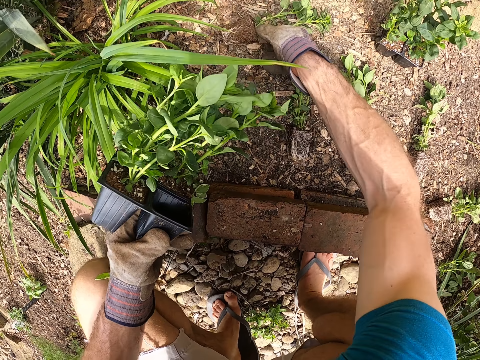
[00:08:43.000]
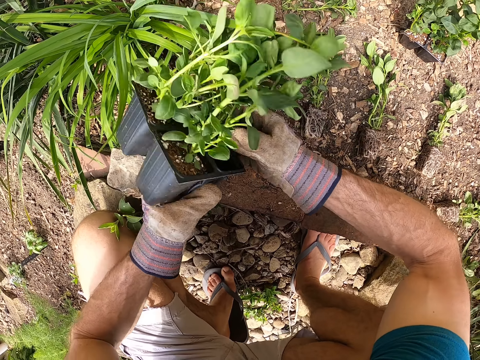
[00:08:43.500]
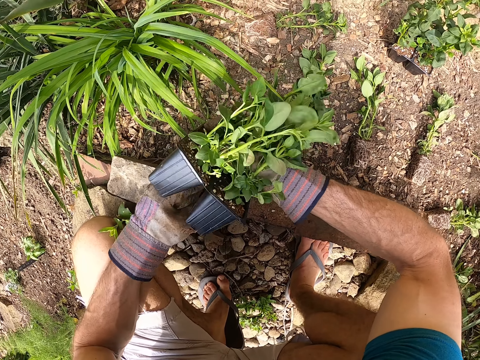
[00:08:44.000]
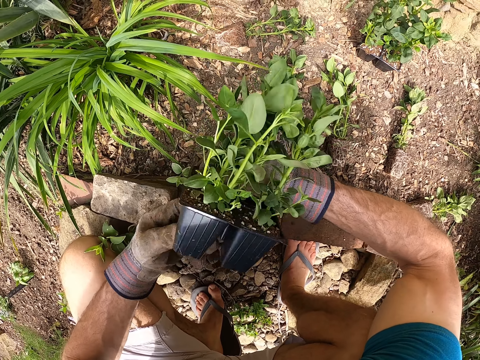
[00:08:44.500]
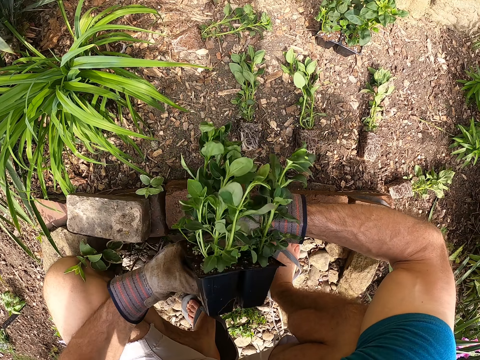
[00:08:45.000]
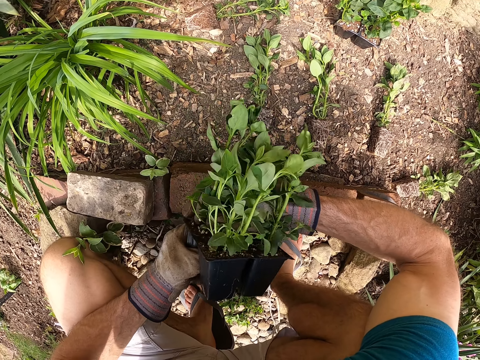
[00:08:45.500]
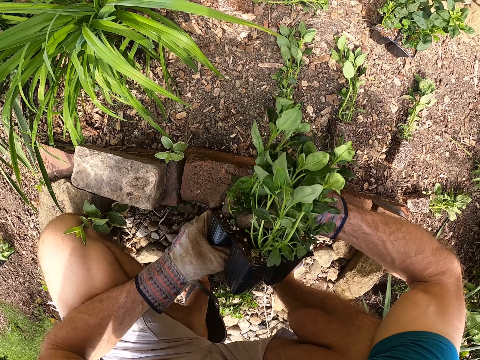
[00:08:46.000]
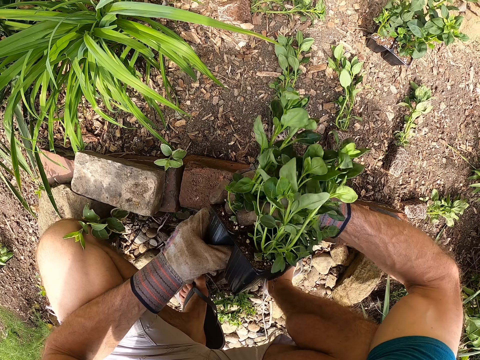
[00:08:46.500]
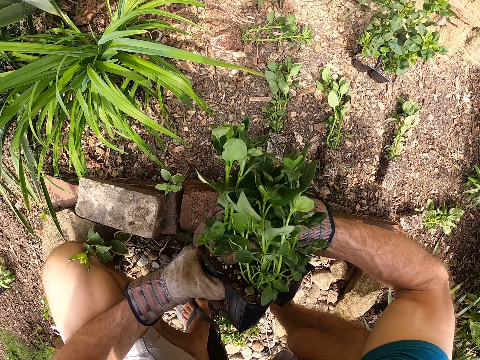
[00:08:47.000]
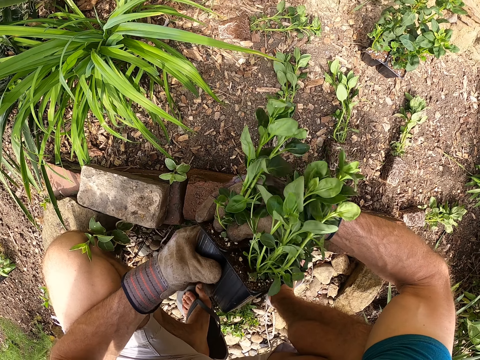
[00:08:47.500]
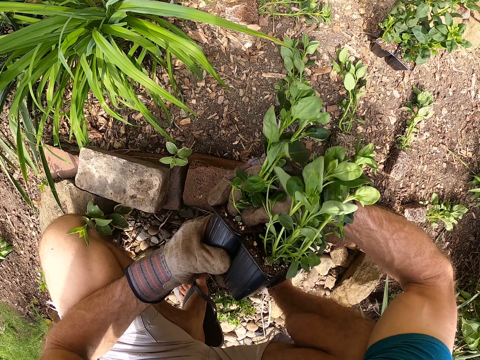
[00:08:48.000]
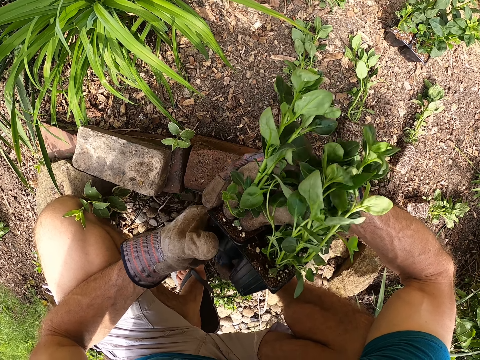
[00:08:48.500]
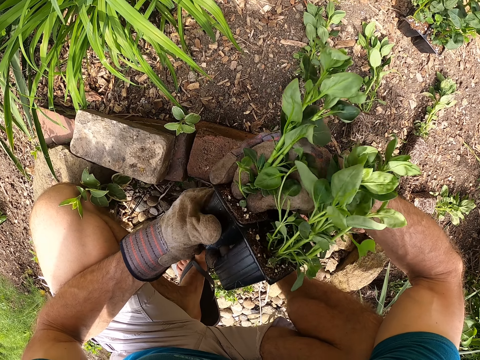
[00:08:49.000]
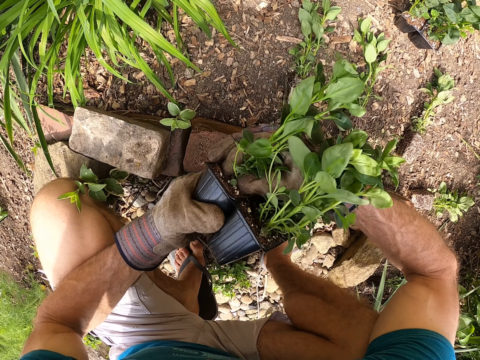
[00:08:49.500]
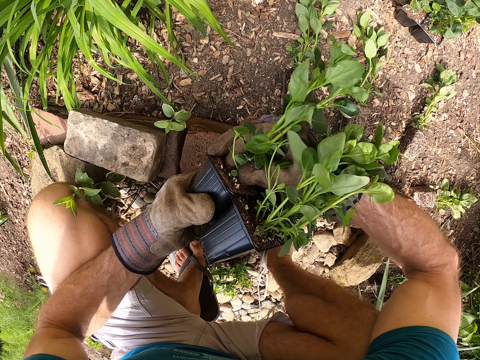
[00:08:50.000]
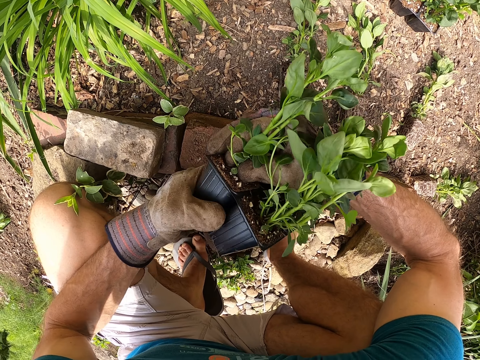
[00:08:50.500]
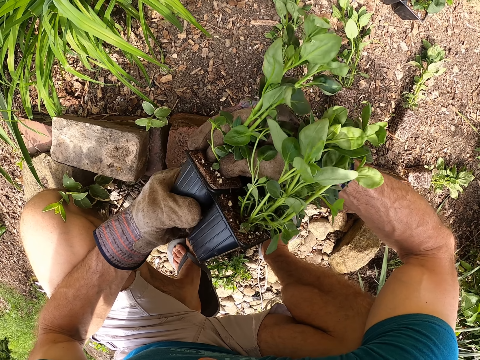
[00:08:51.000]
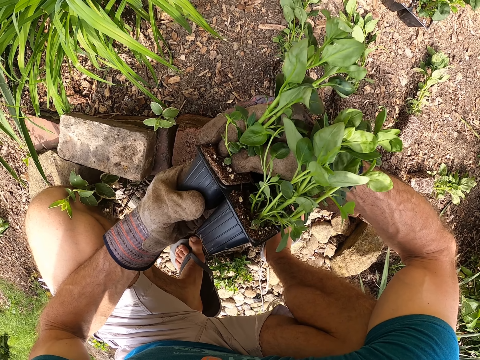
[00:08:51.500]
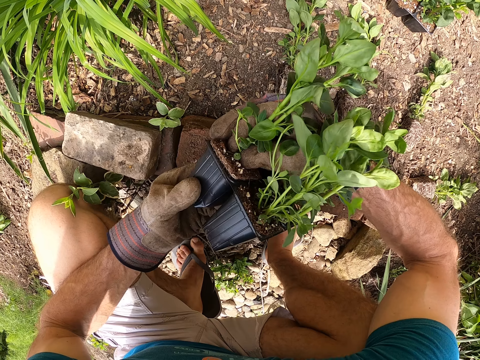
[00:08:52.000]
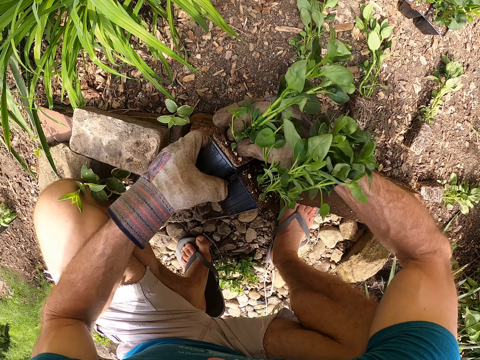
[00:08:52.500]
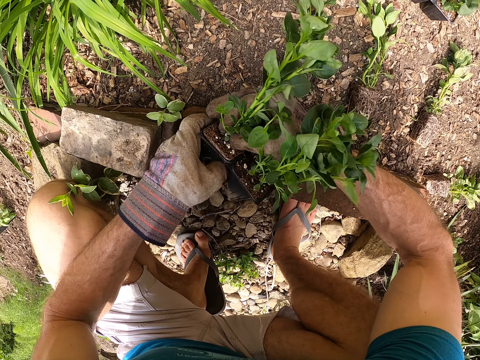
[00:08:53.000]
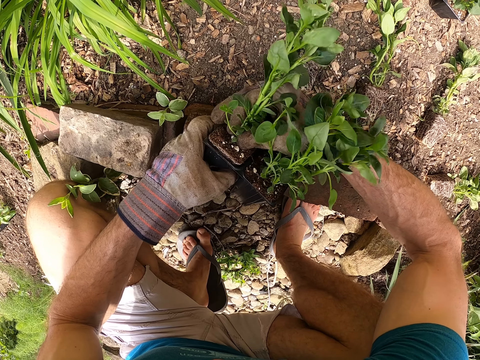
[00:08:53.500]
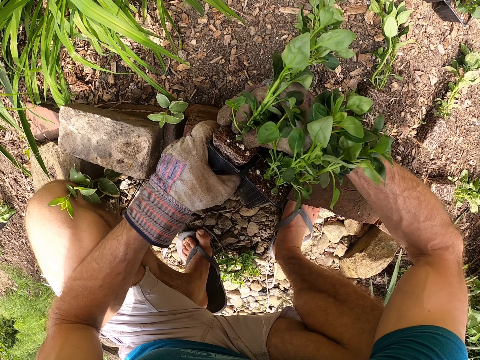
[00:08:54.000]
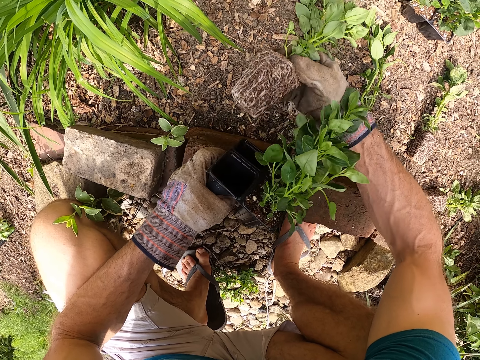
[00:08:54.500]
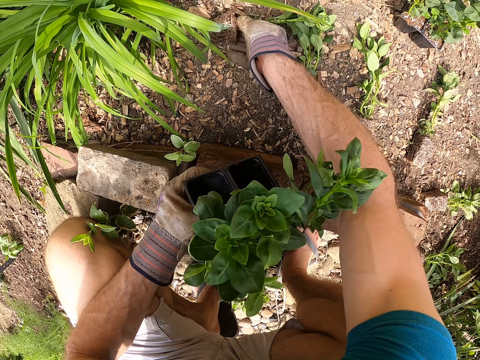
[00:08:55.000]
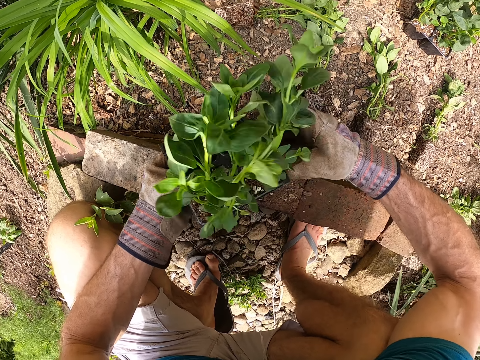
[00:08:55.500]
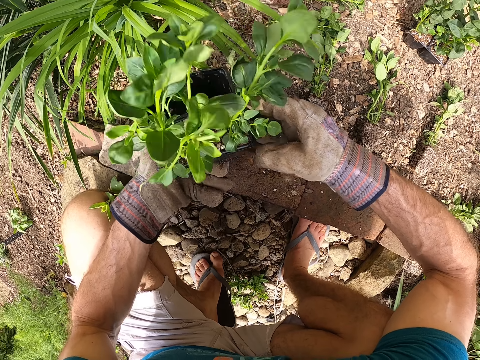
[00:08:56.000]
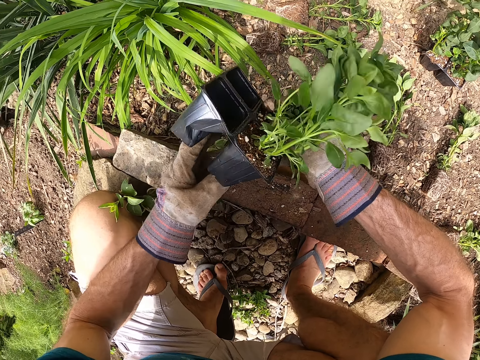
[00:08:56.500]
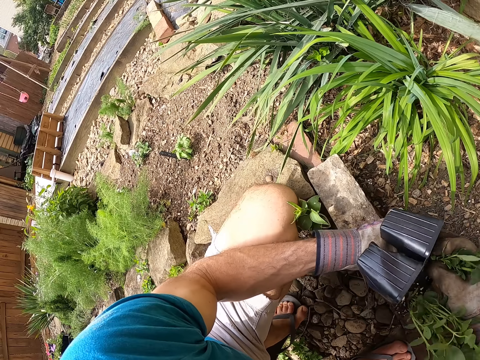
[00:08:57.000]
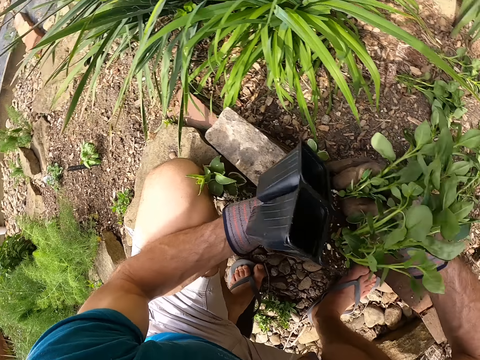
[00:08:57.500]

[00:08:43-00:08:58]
The camera wearer puts the seedling on the soil with his right hand. He holds the seventh seedling case with his right hand. He removes a second seedling from the seventh seedling case with his hands. He removes a seedling from the container. He puts the second seedling on the soil with his right hand. He holds the seventh seedling case with his right hand. He looks around.

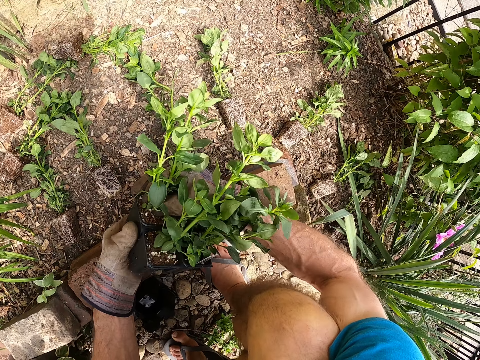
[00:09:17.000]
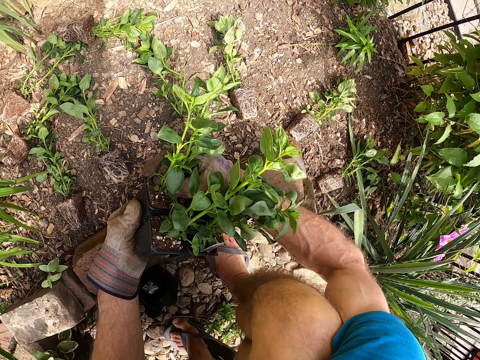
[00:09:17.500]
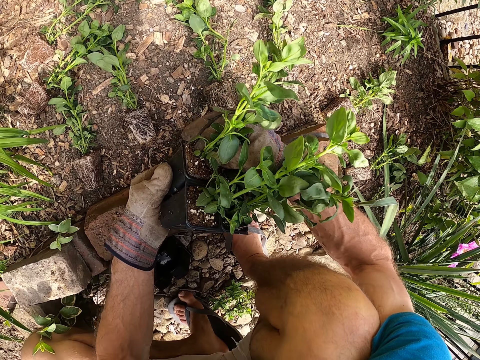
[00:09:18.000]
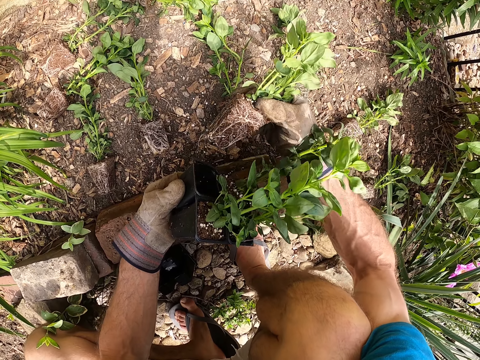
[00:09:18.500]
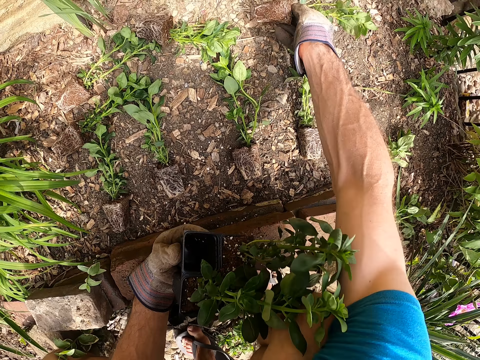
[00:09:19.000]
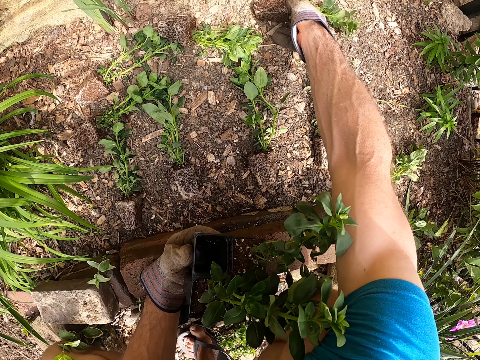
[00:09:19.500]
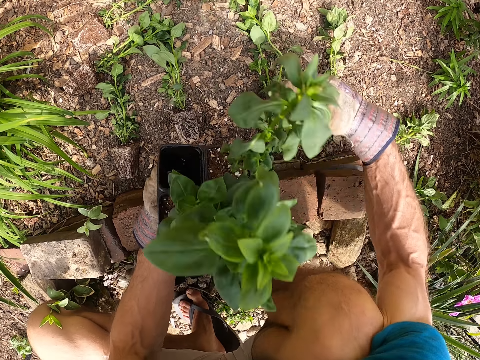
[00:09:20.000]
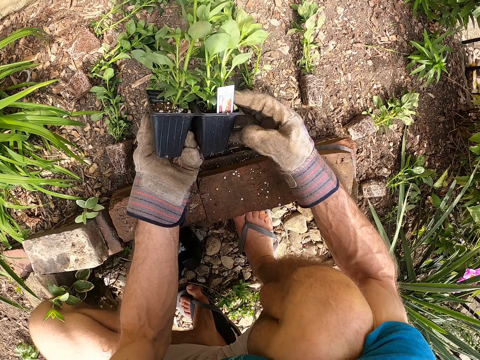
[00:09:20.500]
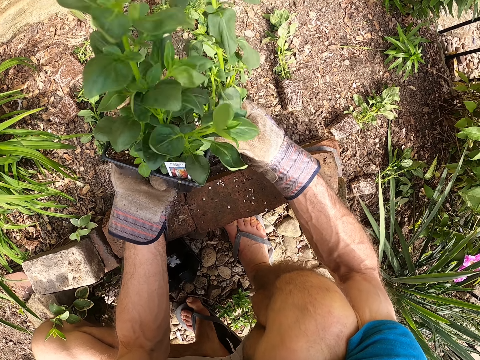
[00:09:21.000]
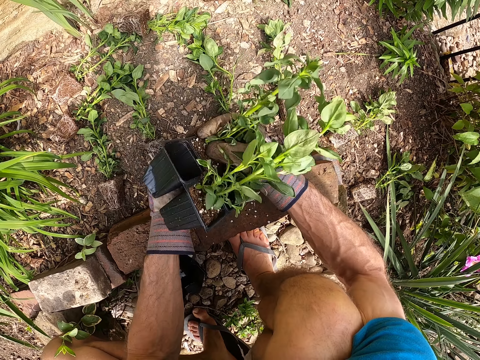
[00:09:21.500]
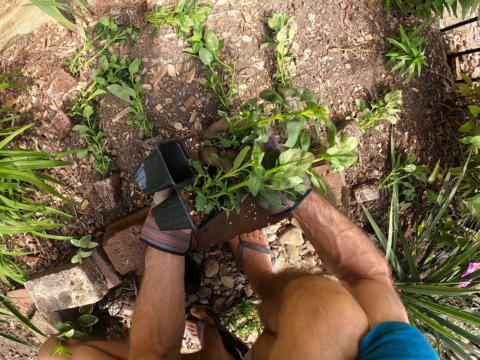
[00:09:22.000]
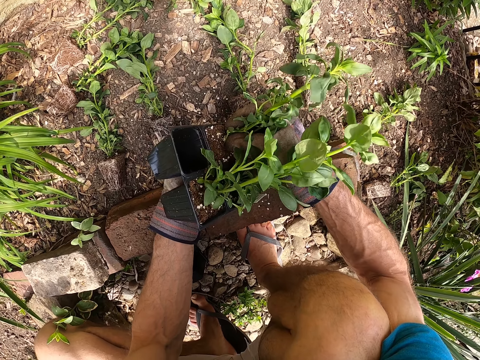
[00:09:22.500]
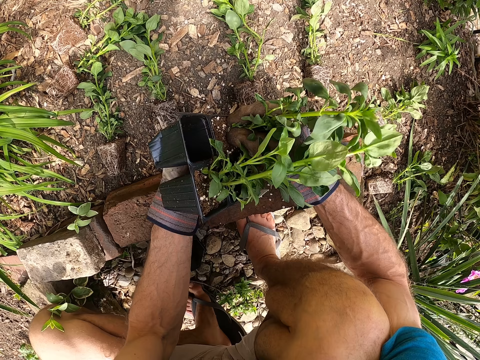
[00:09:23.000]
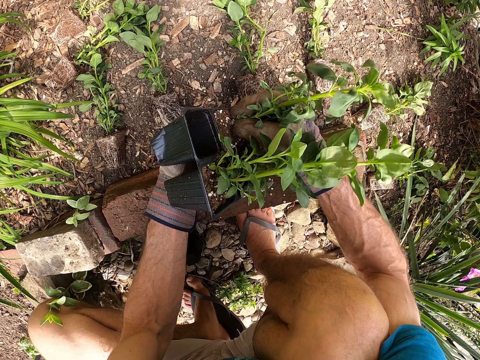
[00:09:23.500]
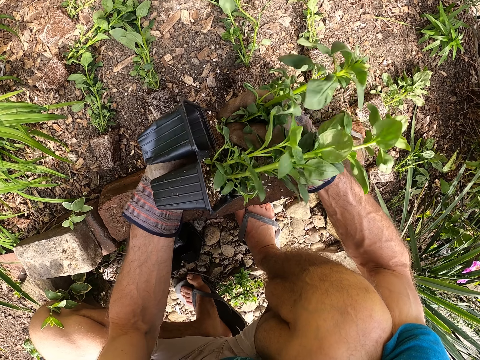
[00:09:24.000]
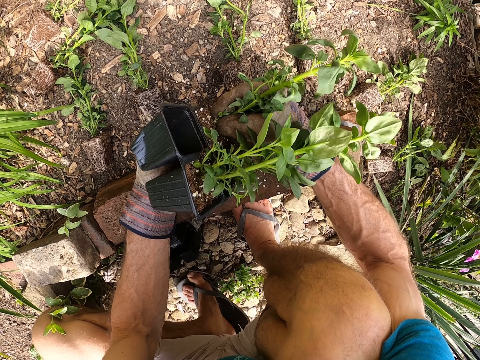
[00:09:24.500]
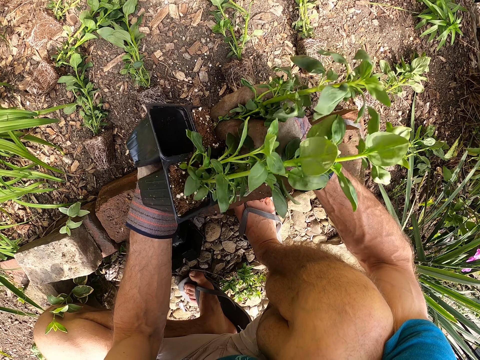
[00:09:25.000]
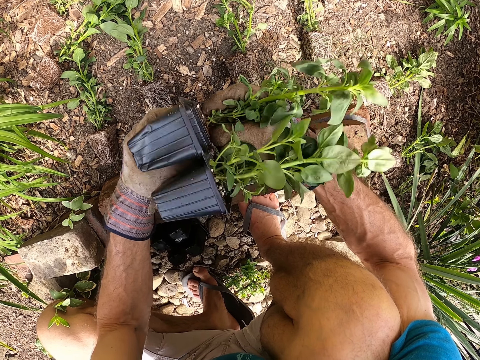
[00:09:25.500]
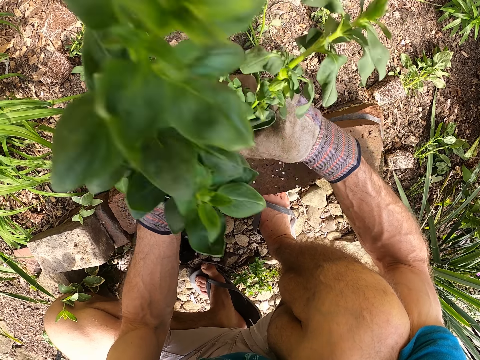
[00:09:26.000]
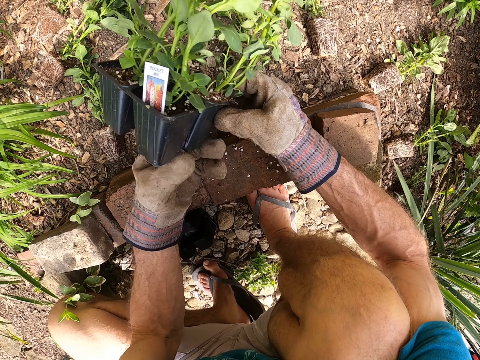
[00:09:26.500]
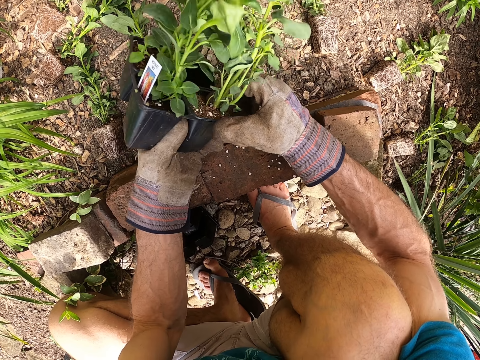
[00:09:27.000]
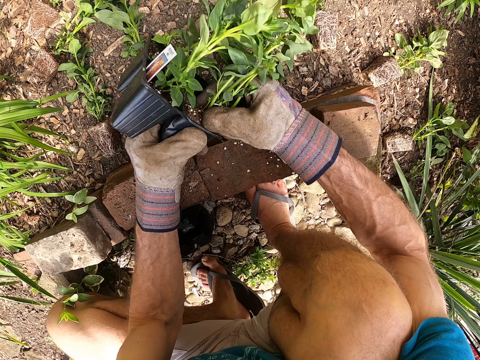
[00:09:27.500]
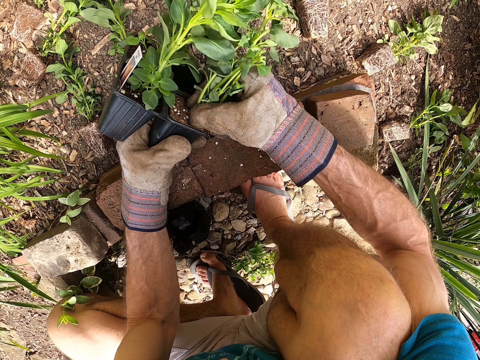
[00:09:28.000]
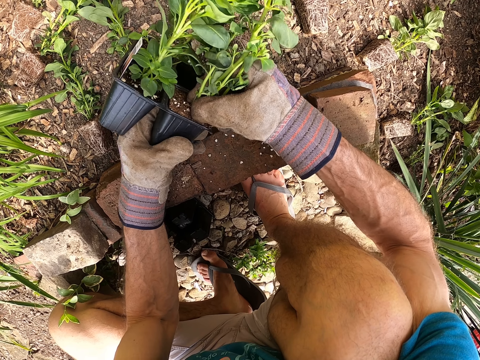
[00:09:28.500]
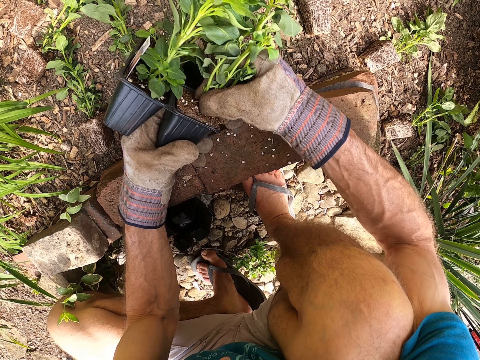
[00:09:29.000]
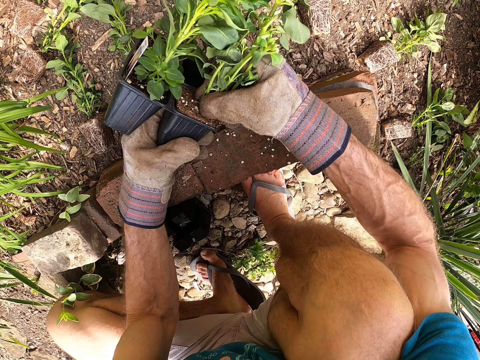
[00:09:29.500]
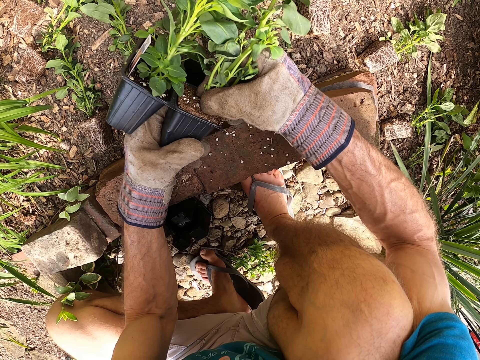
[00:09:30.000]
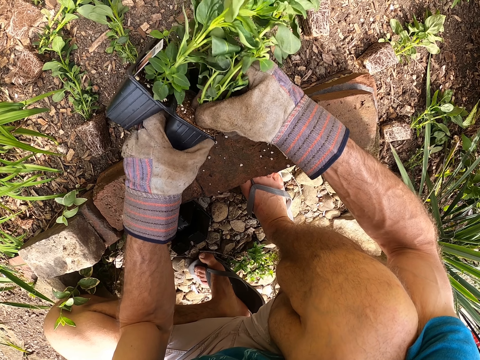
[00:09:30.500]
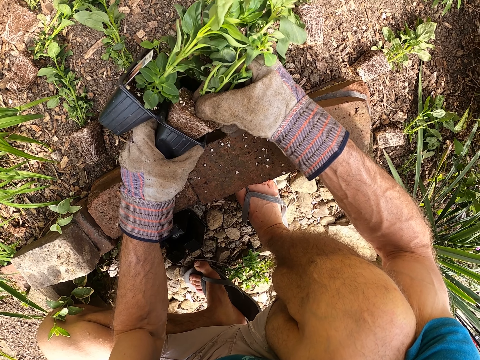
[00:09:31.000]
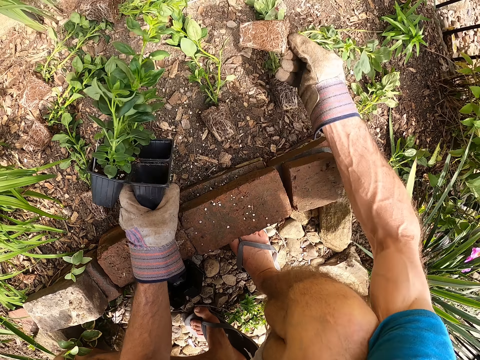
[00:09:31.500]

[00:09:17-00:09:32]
The camera wearer removes the seedling from the container. He puts the seedling from the second seedling case on the ground with his right hand. He removes a second seedling from the second seedling case with his right hand. He removes the seedling from the container.
